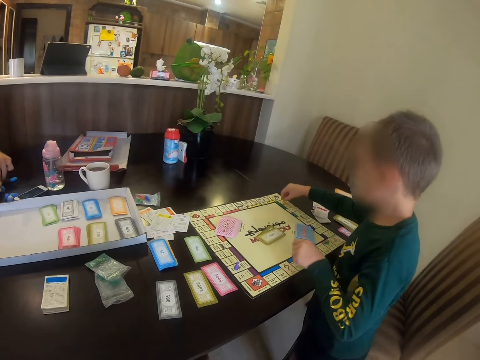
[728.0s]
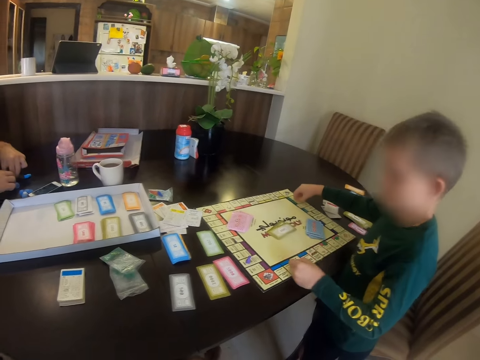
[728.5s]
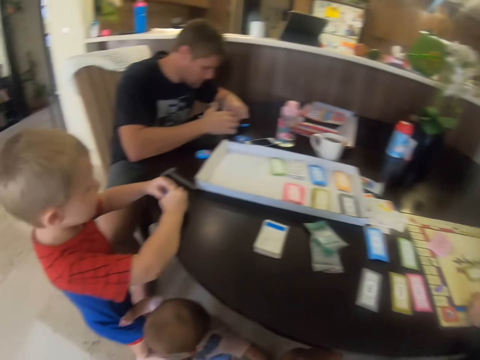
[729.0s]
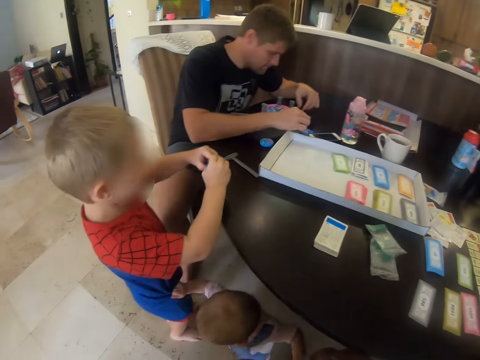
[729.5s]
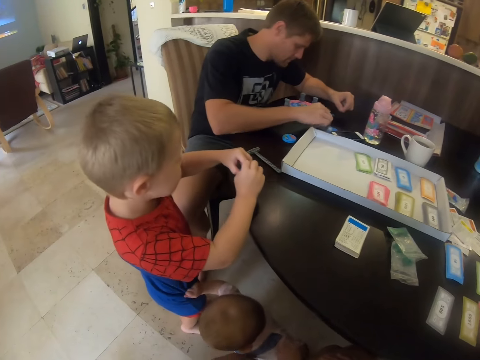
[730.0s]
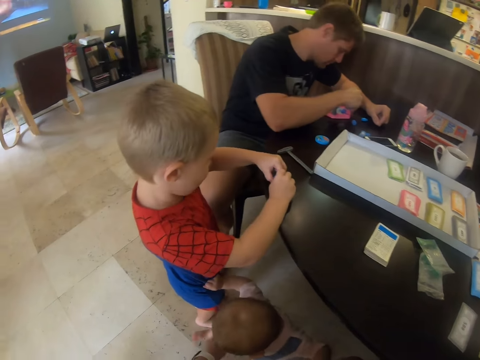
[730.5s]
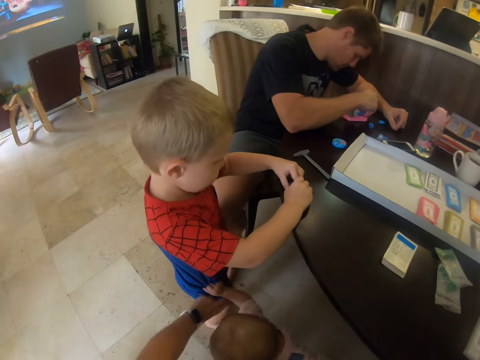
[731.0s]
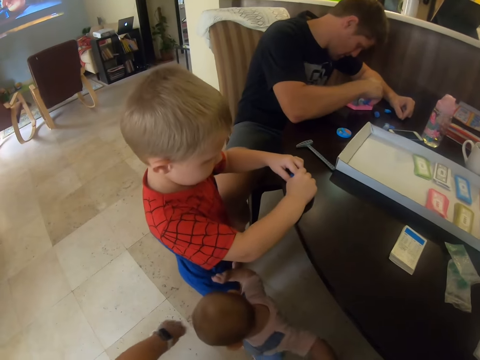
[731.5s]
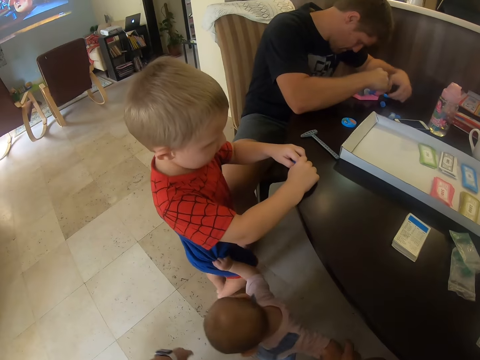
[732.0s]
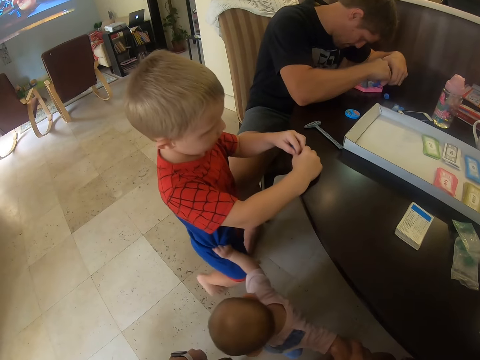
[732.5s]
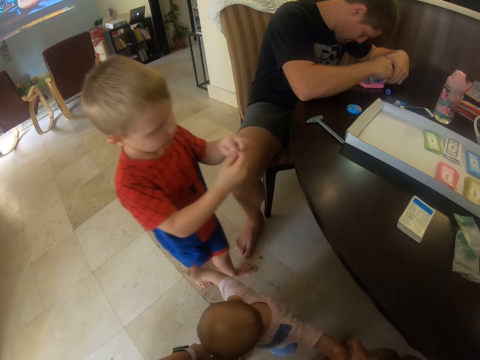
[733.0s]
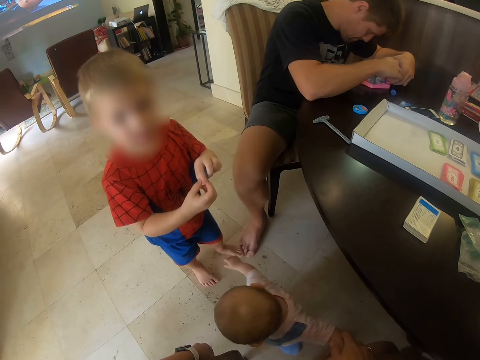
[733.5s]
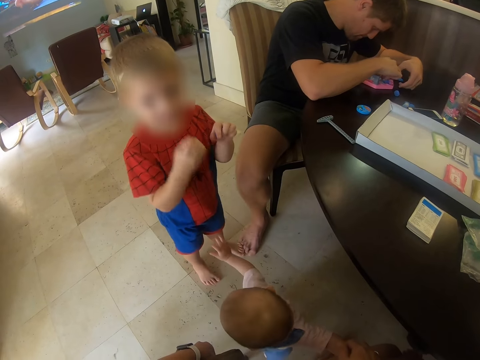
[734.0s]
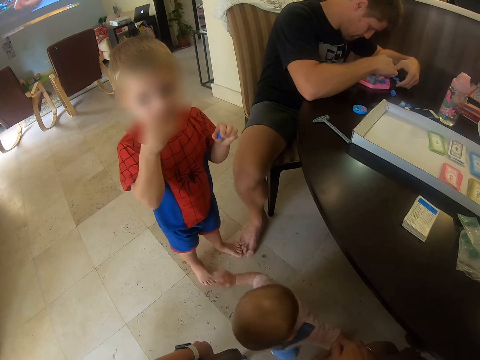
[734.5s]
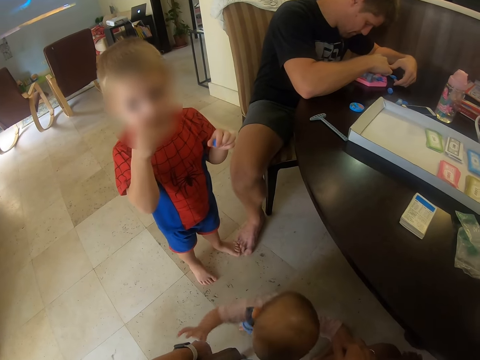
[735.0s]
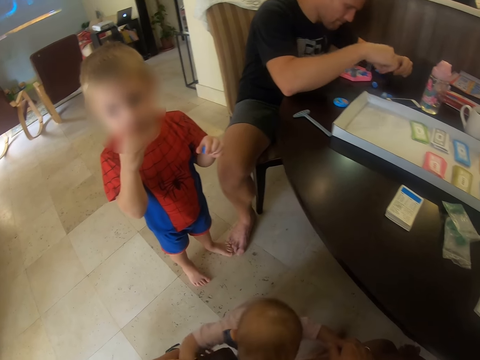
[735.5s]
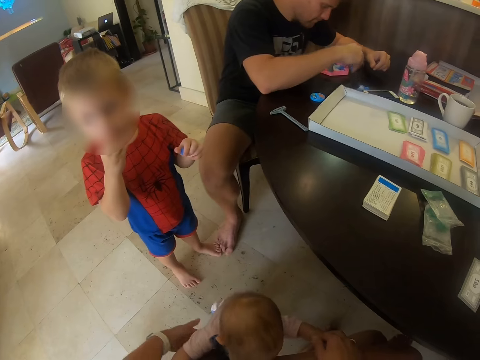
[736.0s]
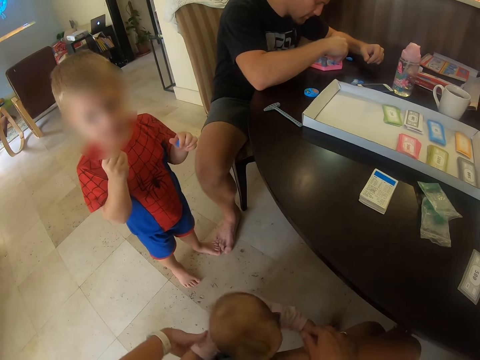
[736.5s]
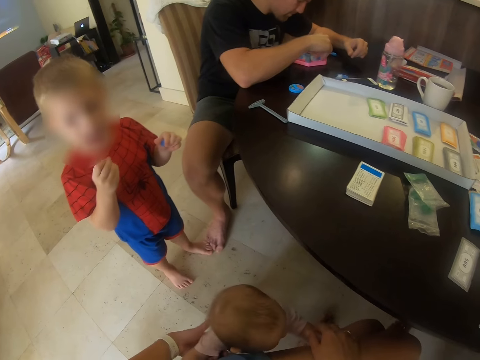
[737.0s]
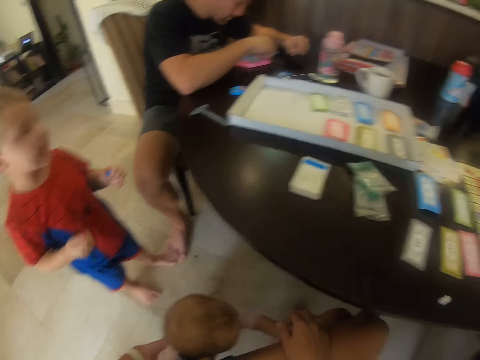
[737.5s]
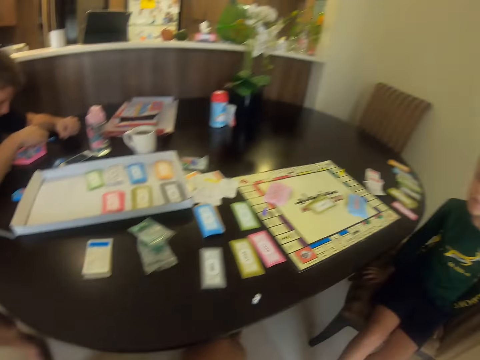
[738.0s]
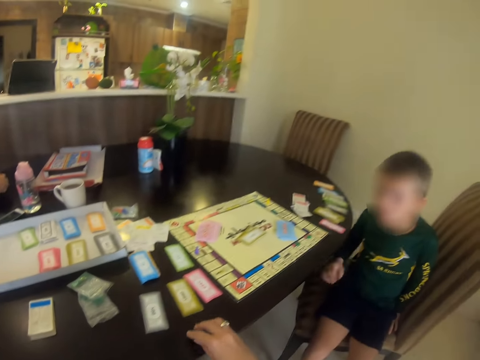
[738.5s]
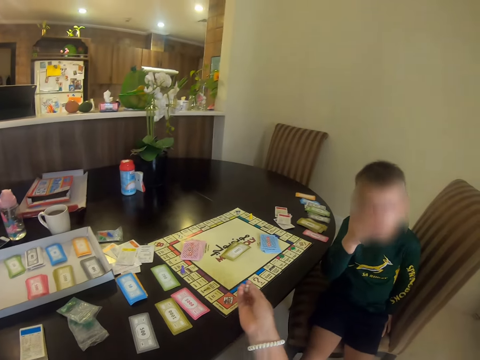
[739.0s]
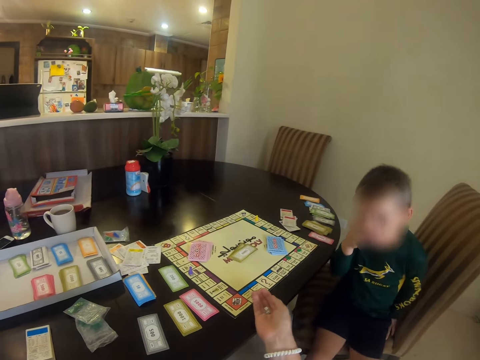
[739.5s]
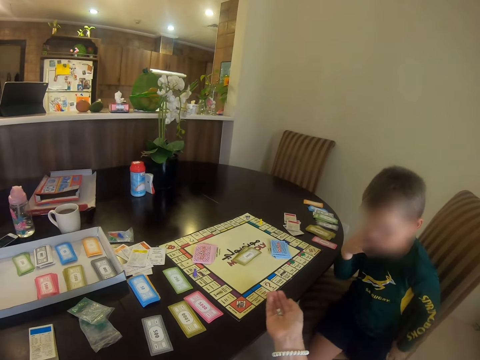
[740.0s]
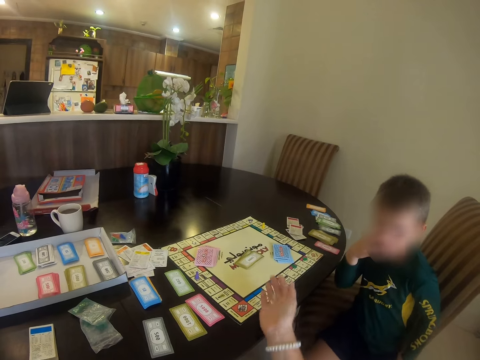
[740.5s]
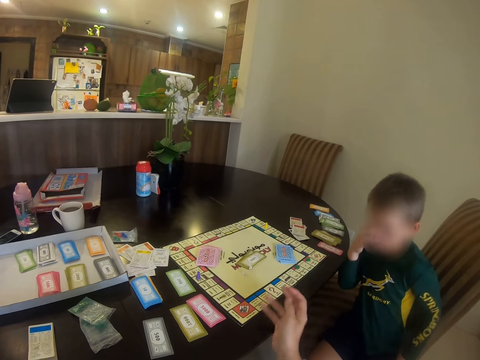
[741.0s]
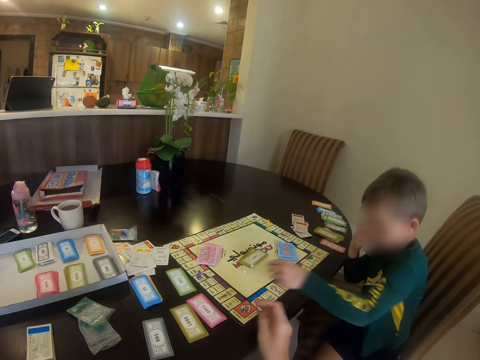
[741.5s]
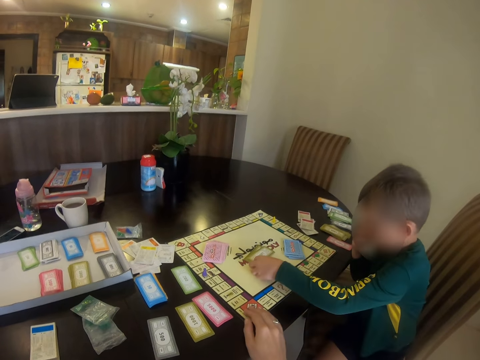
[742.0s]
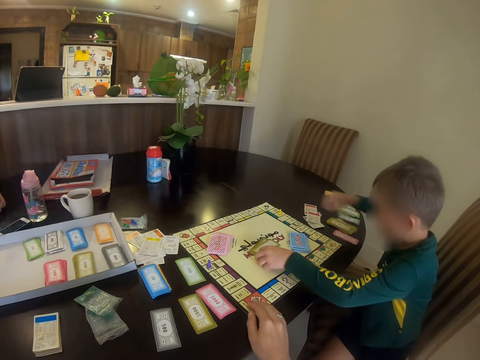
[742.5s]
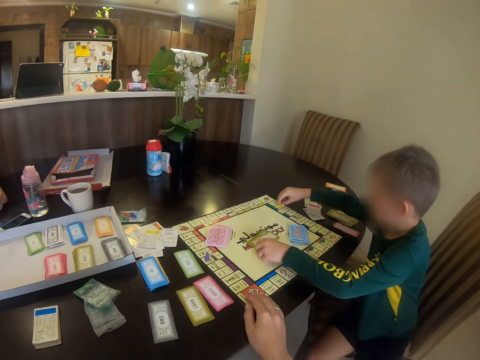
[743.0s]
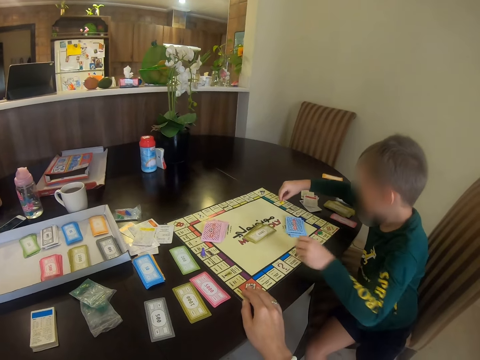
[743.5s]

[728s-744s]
The child moves the meeple in the board. Another child plays. A third child pushes the second child. A man fixes a toy. The camera wearer picks up something, and throws the meeple in the board. The first child picks up something.

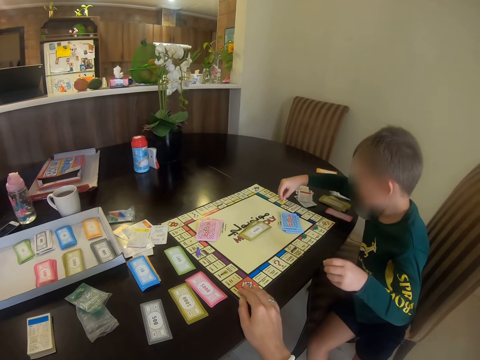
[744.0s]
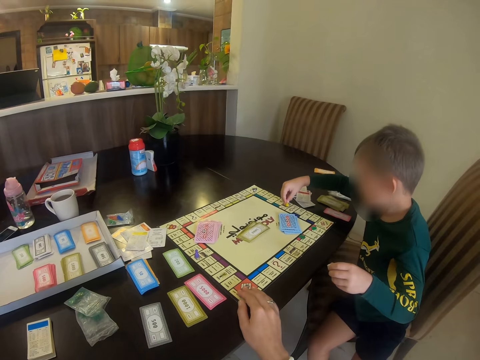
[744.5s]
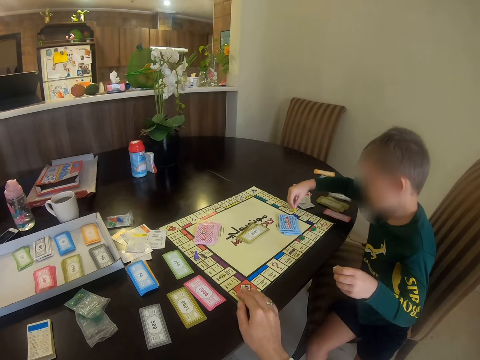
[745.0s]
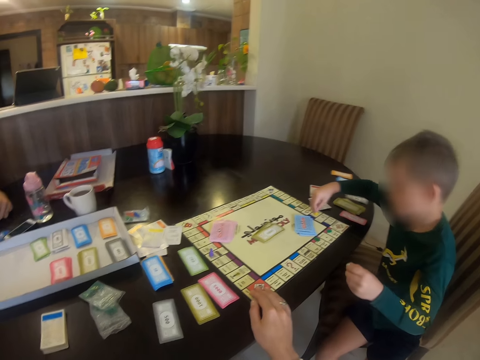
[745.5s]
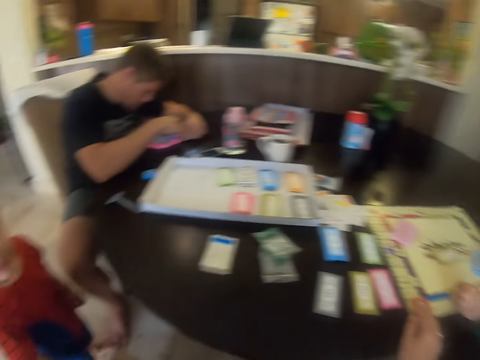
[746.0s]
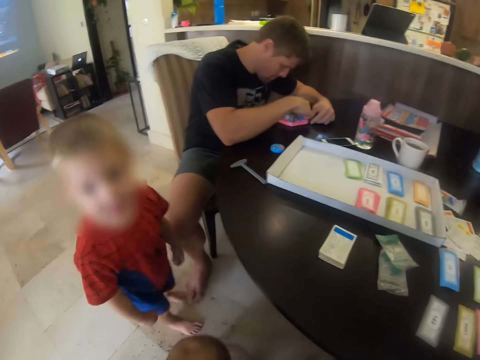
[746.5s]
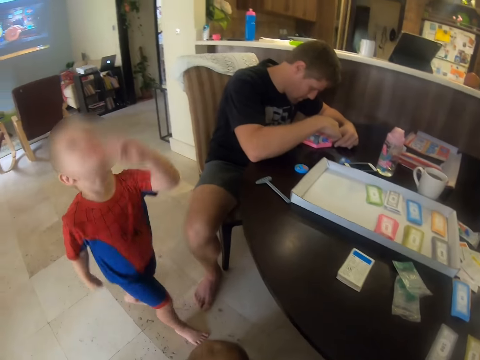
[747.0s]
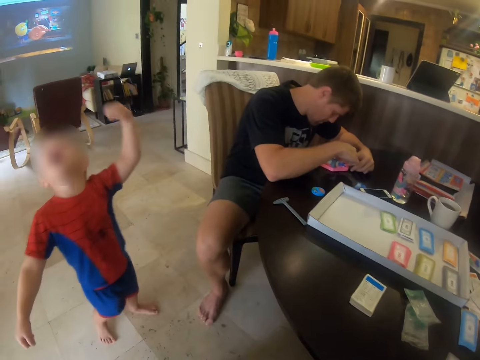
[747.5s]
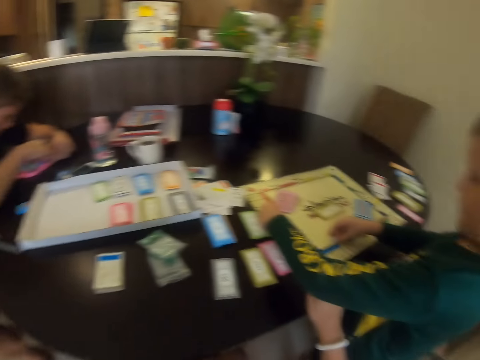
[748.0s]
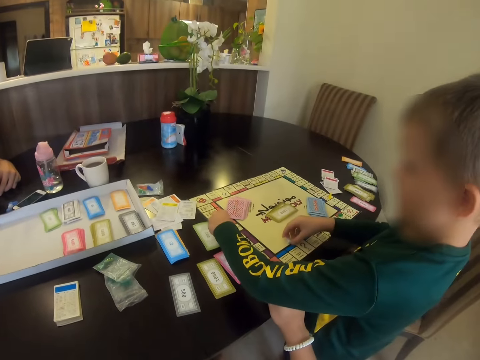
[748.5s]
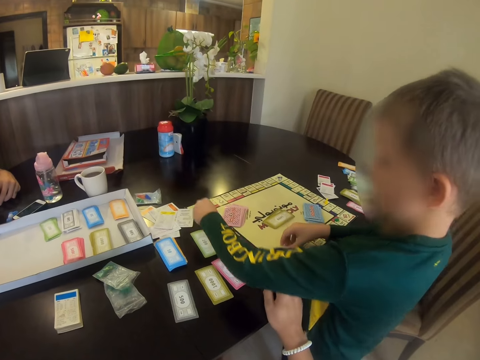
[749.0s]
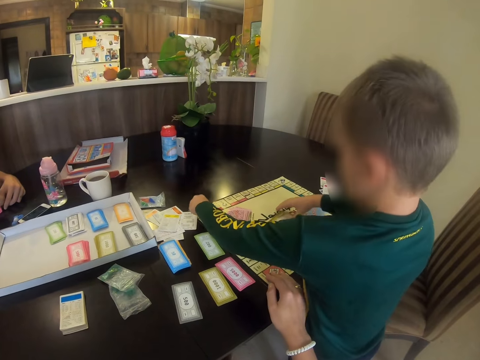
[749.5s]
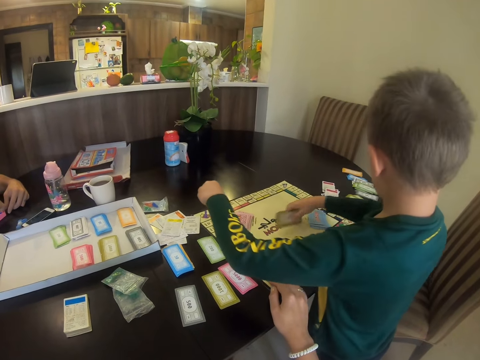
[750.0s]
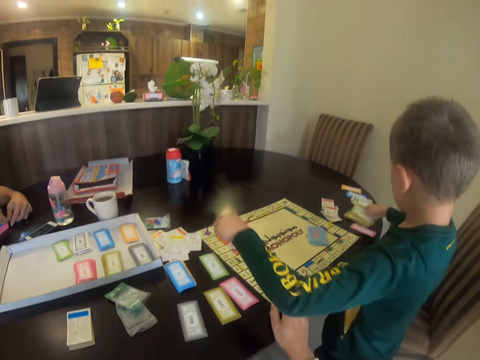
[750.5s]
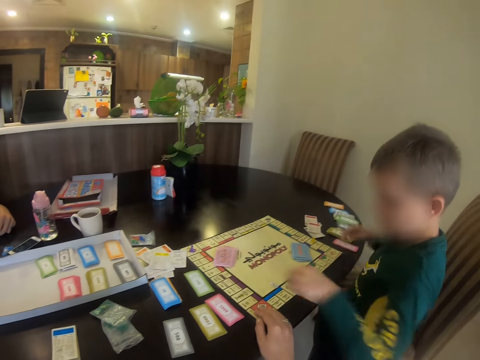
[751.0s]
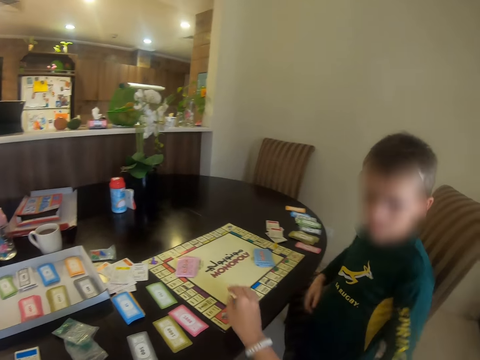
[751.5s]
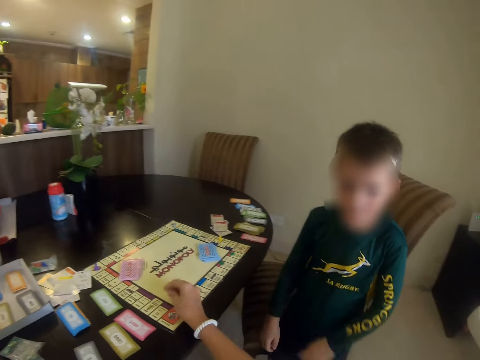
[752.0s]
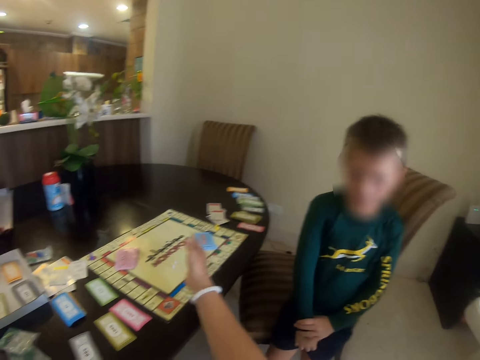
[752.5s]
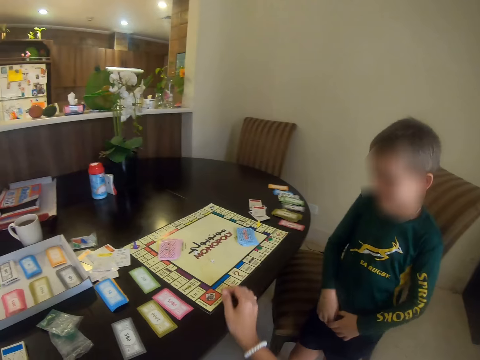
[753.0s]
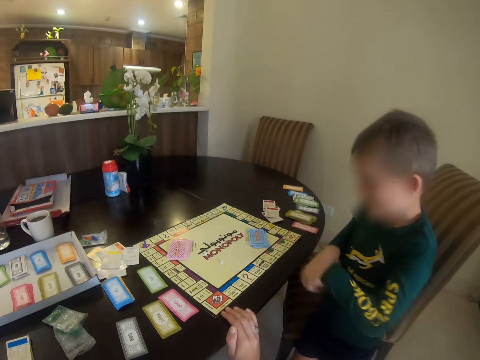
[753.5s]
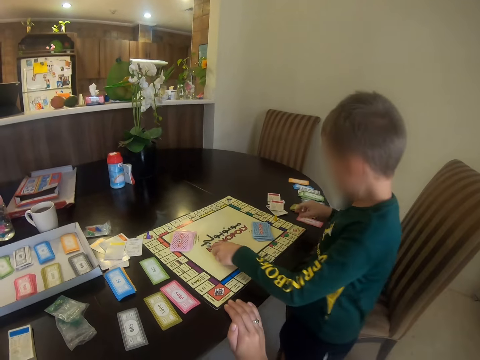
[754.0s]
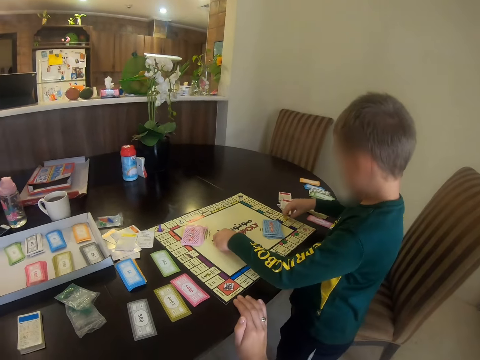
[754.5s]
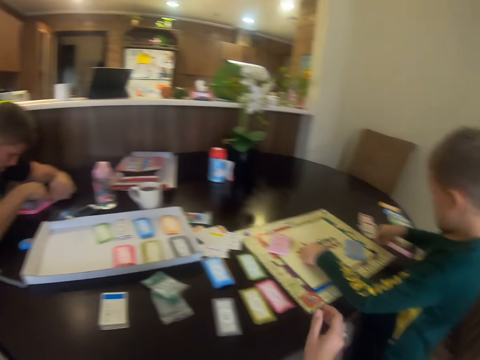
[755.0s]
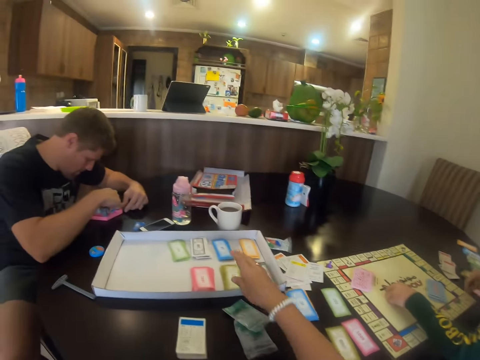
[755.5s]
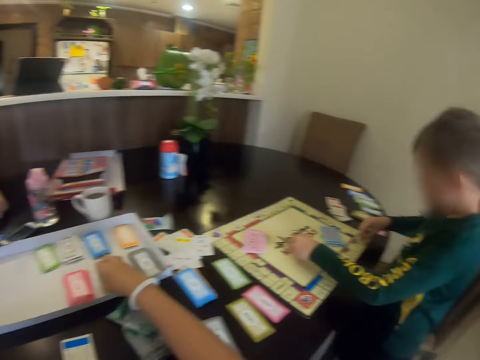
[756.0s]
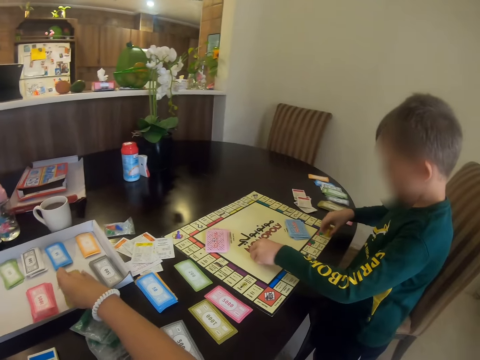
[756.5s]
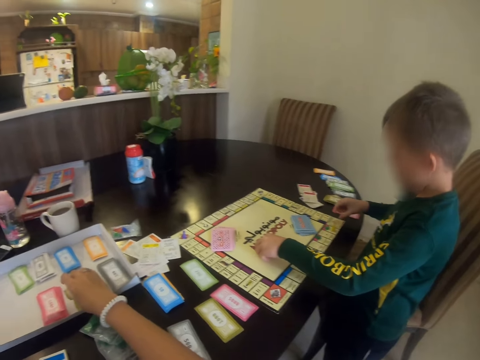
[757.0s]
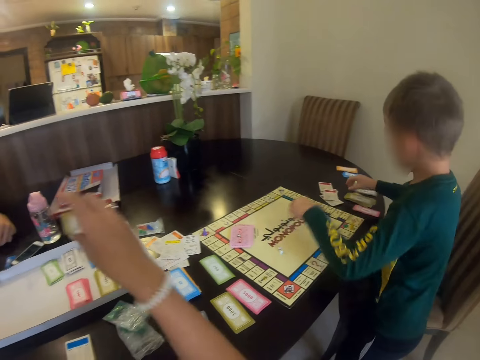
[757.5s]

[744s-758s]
The child moves the meeple in the board. The child shouts. Another child plays. The first child picks a card. The camera wearer picks up something, and puts the meeple in the board. The first child picks up something. The camera wearer picks a card.
